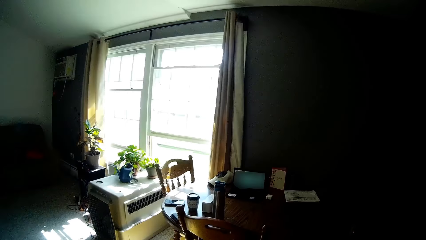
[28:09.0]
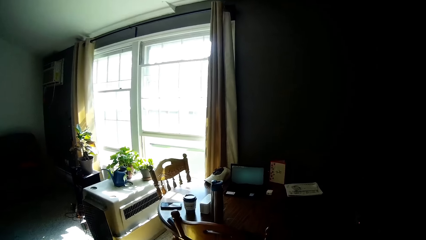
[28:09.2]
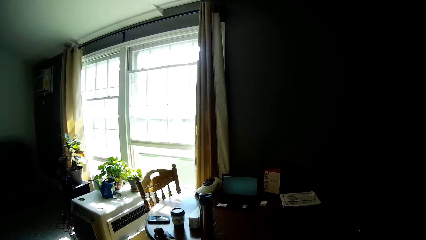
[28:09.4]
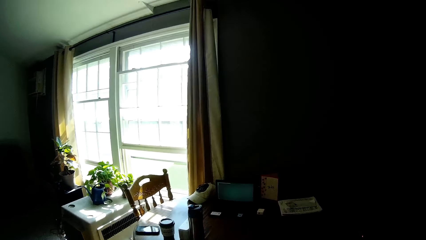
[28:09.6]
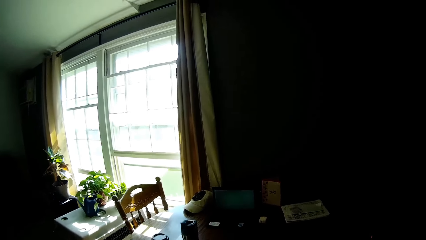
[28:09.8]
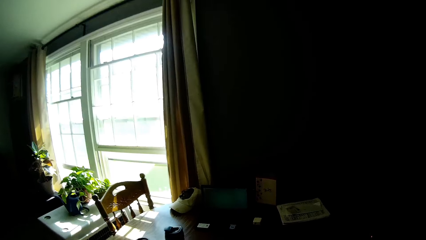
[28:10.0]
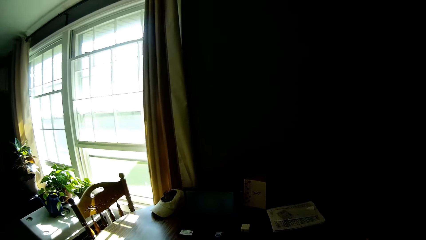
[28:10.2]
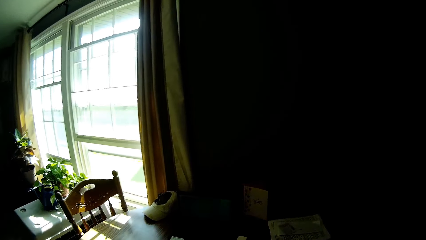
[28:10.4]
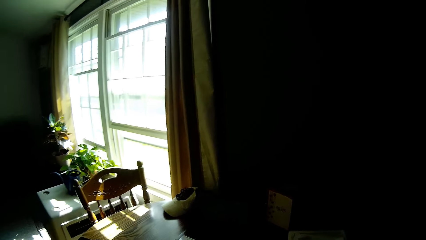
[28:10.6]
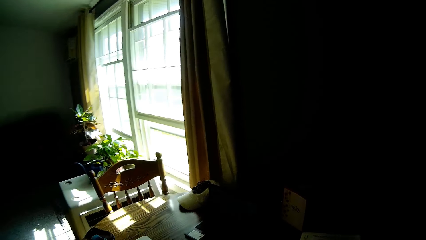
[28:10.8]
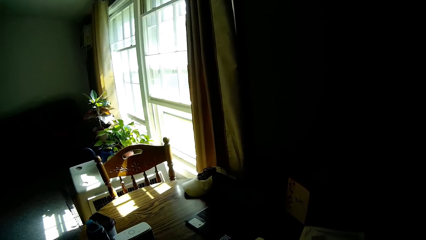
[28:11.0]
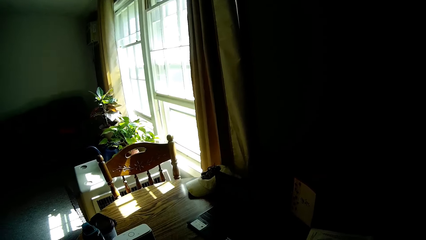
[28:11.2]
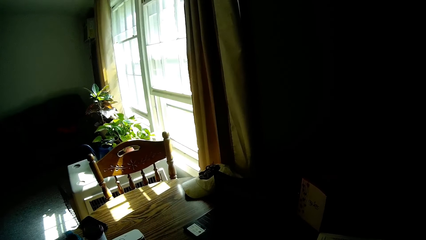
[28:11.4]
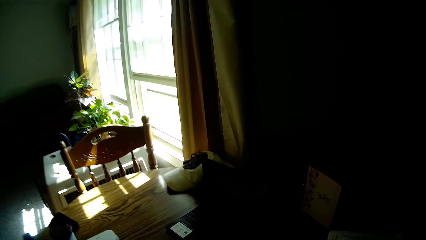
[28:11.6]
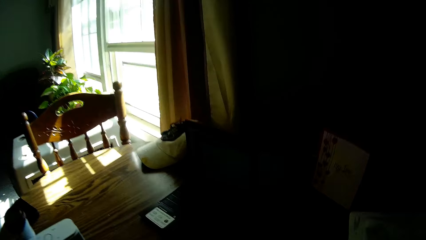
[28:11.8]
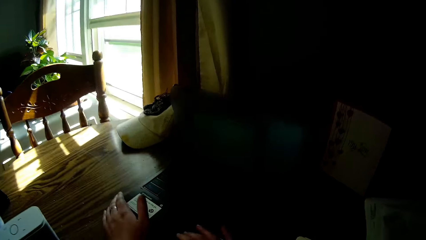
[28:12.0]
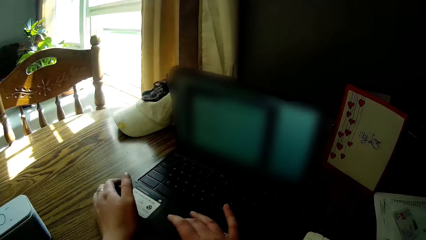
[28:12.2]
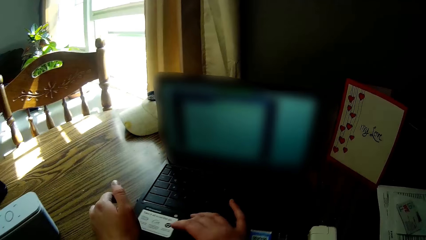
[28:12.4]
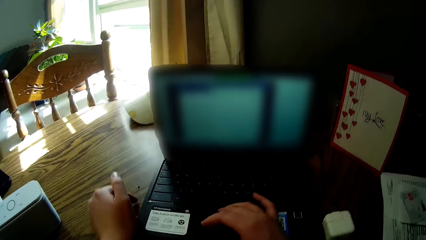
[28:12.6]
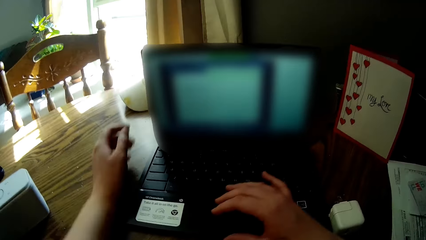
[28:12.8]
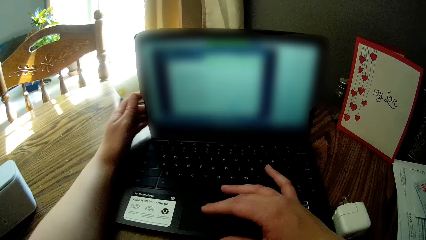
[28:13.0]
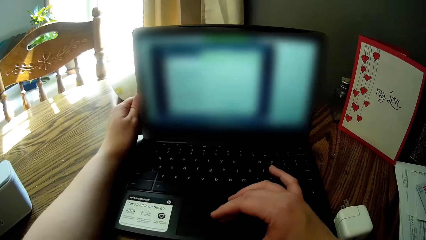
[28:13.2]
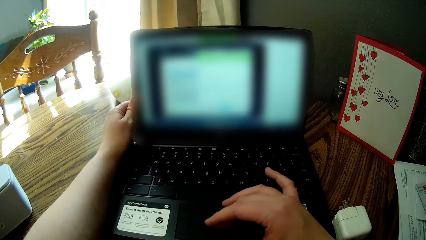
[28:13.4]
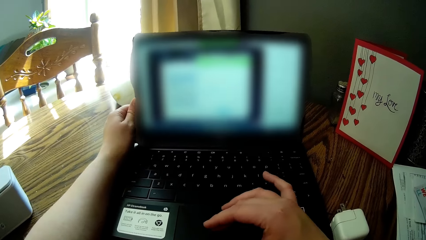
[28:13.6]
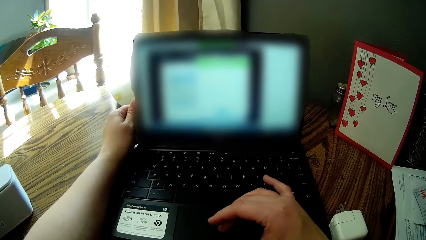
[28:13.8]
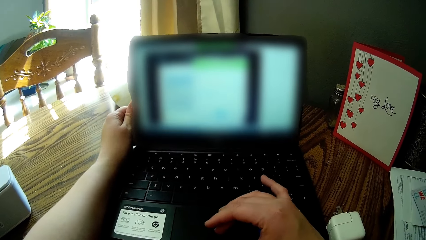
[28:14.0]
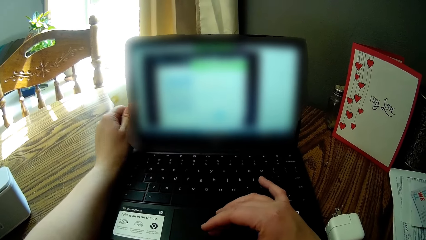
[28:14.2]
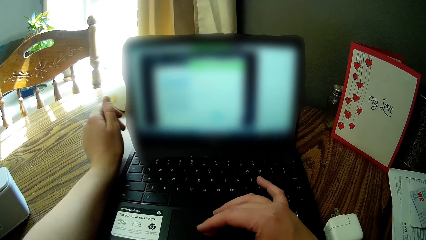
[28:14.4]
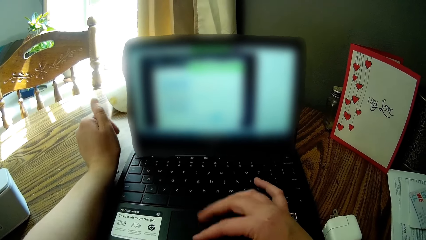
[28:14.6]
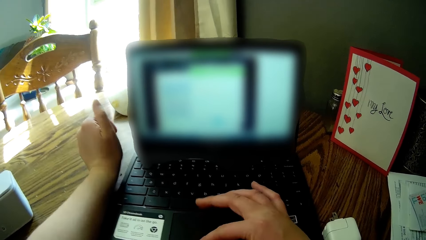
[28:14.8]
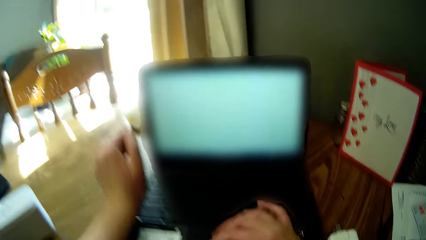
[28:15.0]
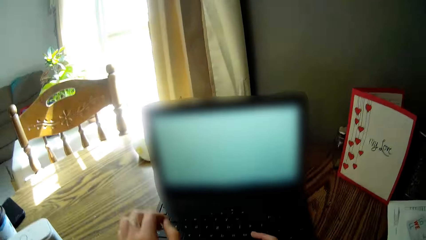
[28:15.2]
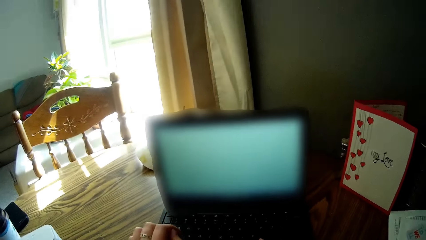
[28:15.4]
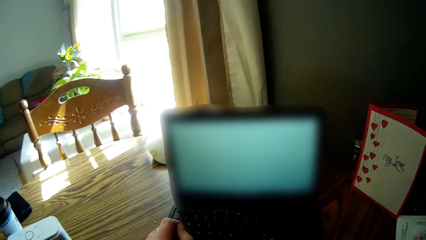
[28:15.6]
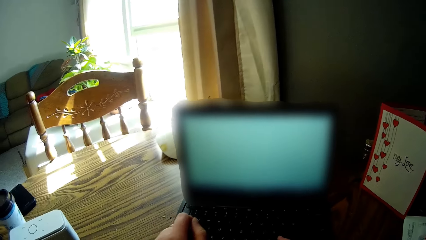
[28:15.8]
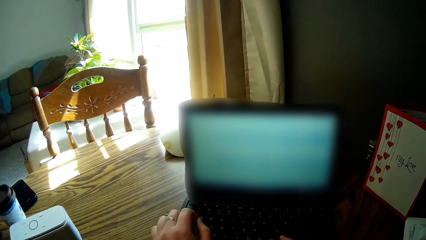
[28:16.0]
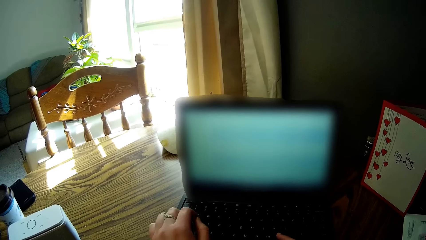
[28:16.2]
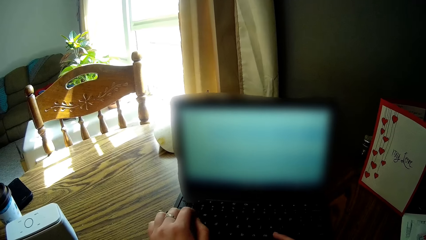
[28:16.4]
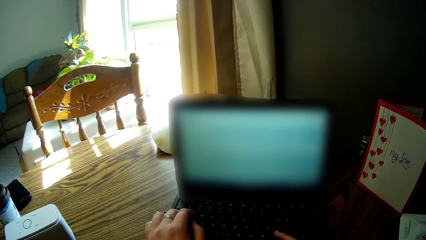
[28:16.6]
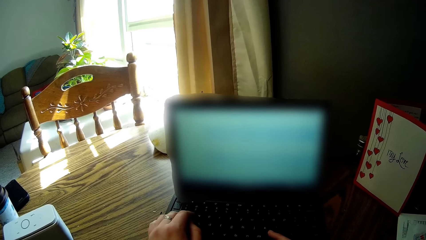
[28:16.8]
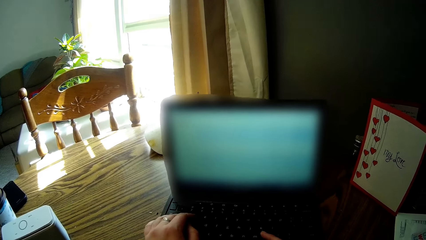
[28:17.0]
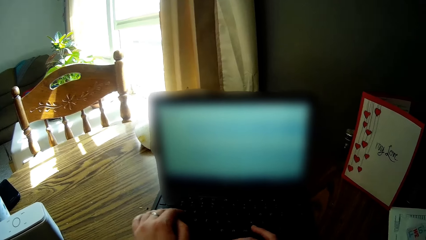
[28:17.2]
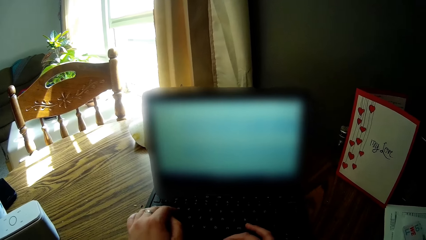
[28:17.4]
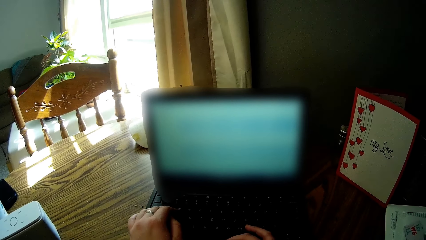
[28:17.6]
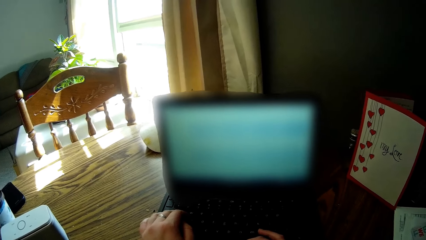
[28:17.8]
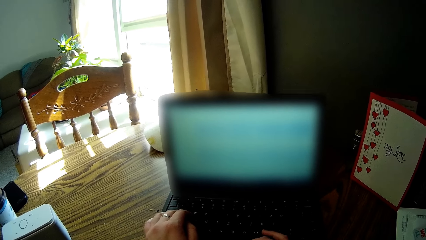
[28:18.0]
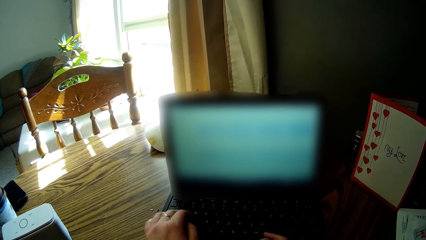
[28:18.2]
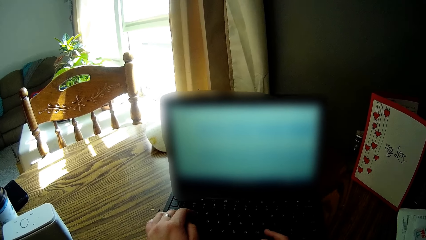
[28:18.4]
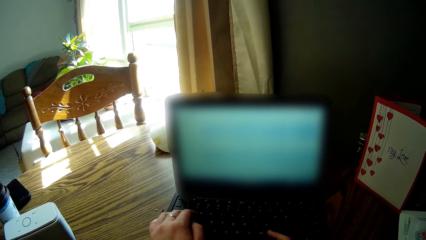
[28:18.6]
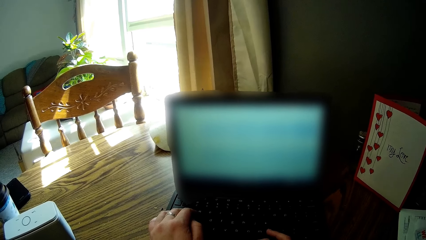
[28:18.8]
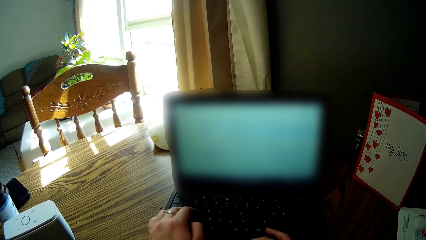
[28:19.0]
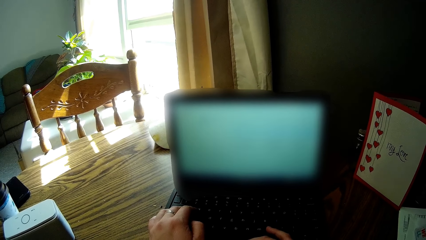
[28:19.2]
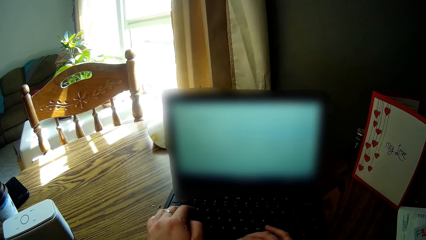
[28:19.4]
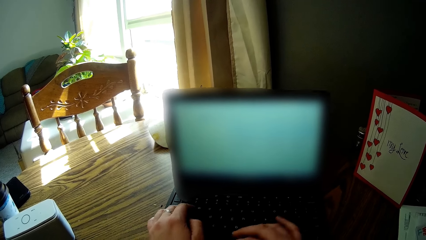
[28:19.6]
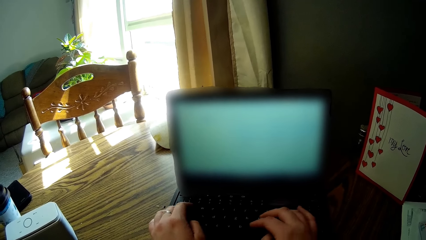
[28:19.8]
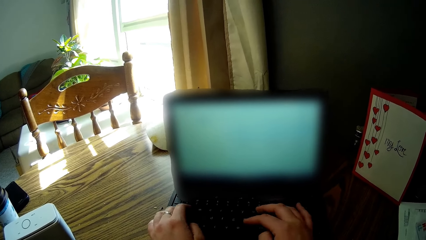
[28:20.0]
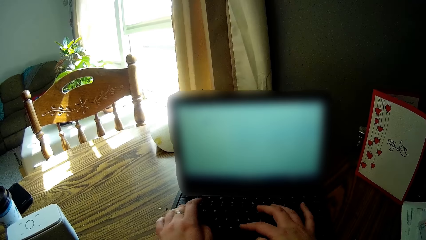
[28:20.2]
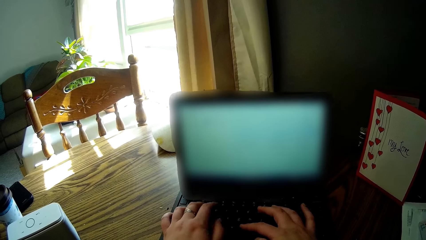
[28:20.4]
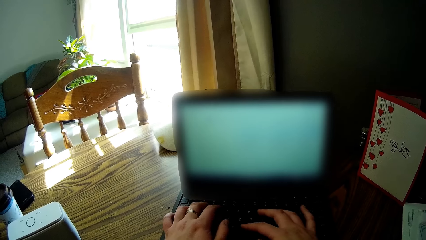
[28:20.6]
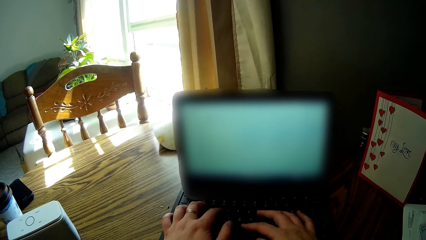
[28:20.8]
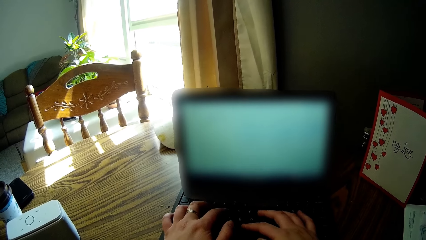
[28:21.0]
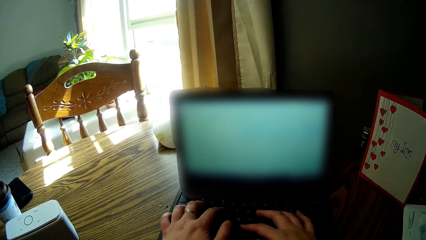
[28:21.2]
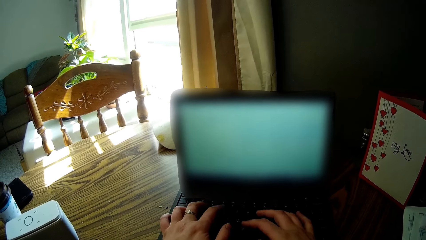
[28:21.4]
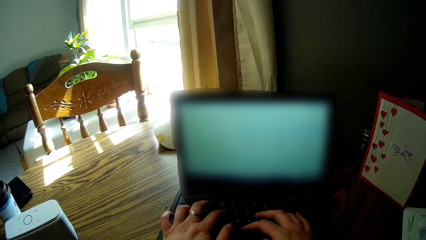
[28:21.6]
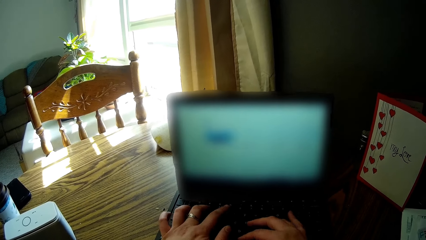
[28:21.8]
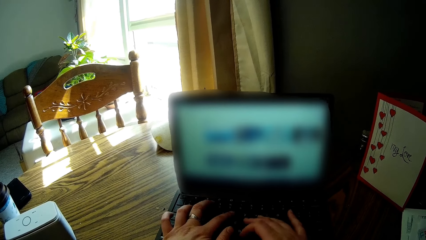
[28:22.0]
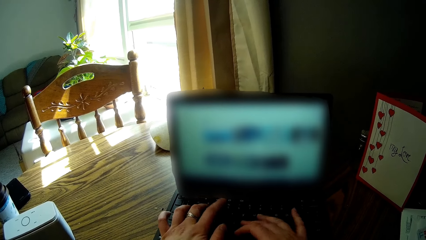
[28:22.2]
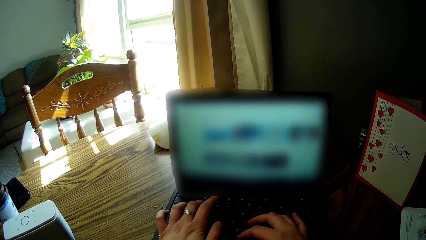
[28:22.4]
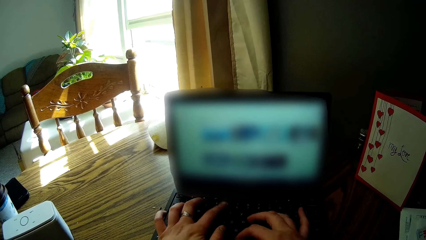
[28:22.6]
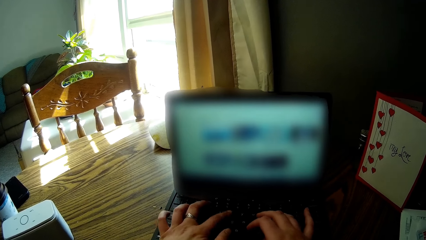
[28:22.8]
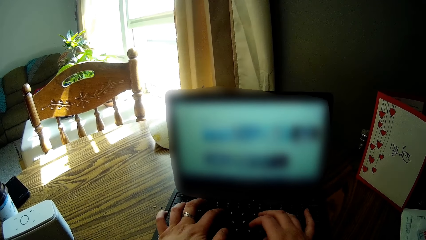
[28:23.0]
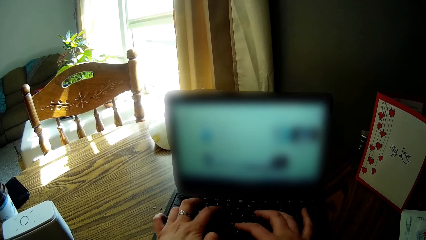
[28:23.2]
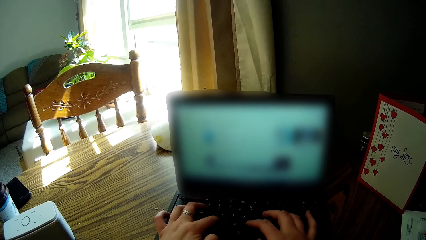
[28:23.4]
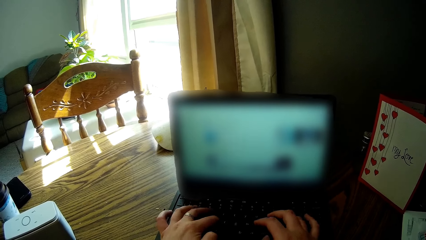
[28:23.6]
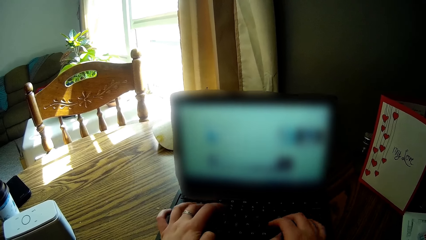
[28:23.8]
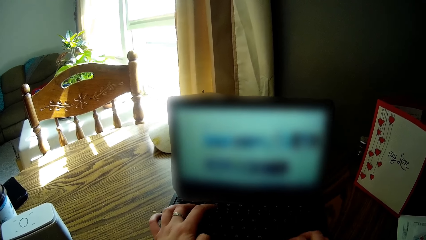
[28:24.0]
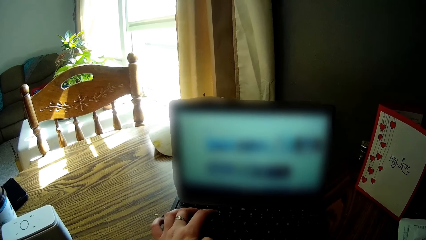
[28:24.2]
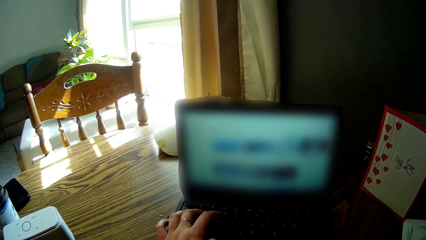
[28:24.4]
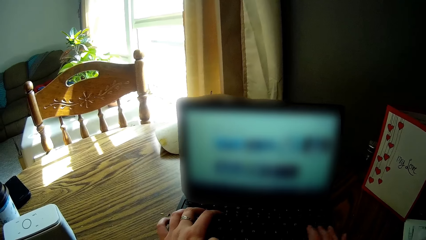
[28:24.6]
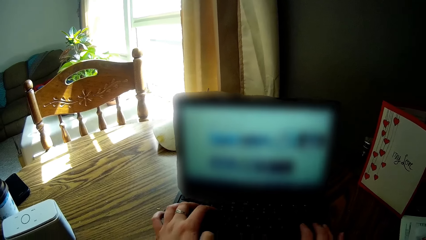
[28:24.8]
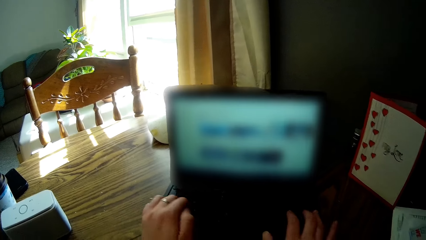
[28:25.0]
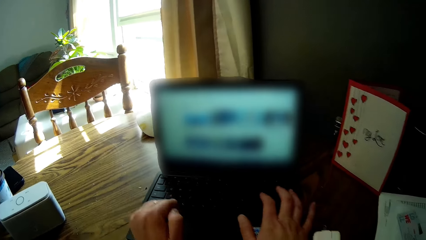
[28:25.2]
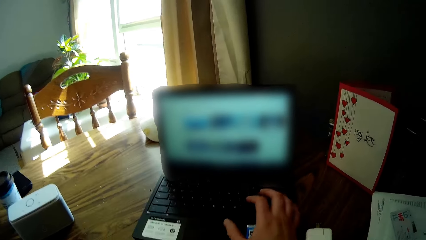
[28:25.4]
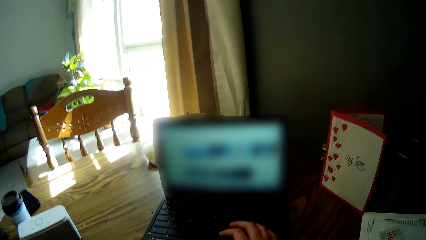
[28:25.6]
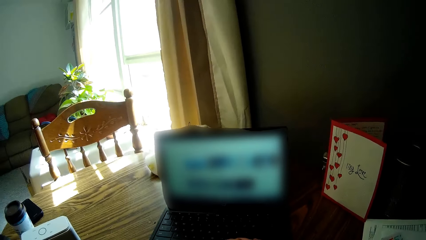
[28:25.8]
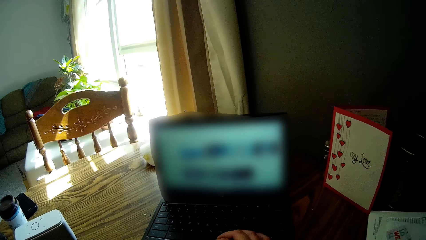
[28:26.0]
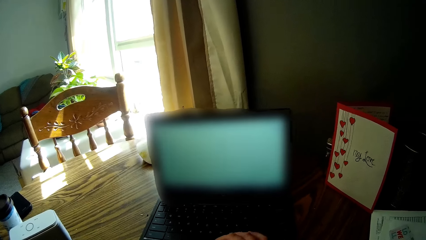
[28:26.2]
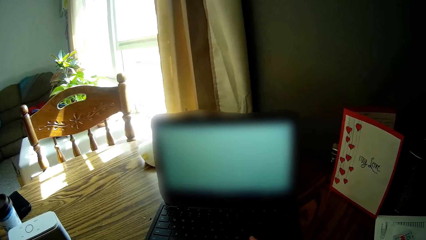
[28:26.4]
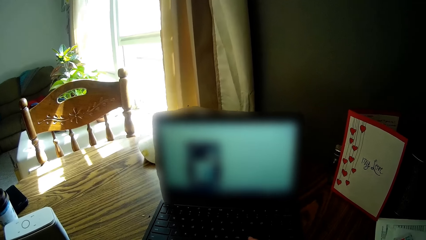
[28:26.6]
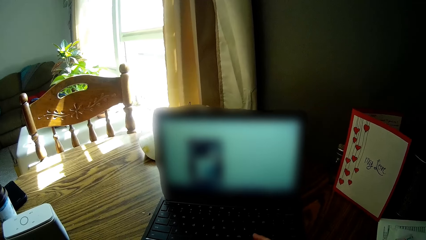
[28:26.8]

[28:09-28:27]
The camera wearer drags forward a laptop on the table. She turns the laptop on the table with both hands. She operates the laptop with her right hand. She operates the laptop with both hands. She withdraws her hand from the laptop.
